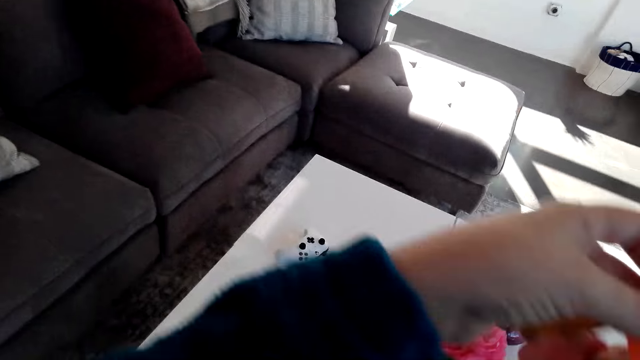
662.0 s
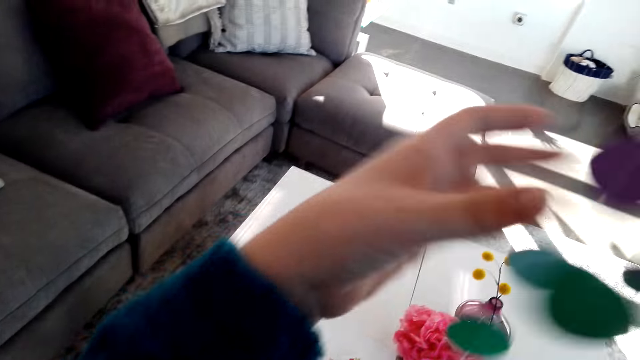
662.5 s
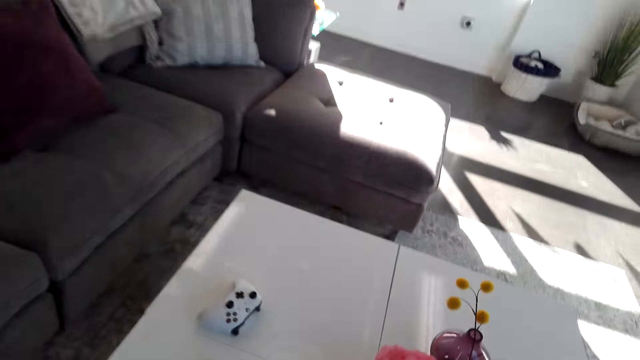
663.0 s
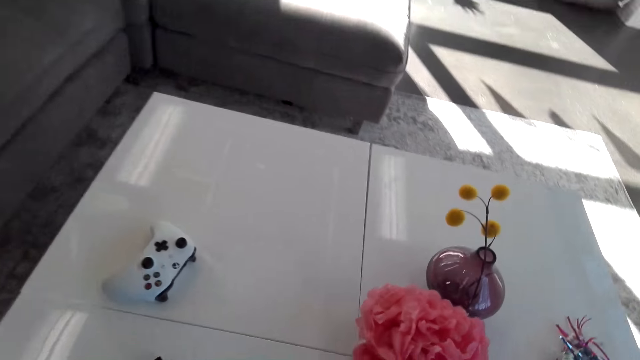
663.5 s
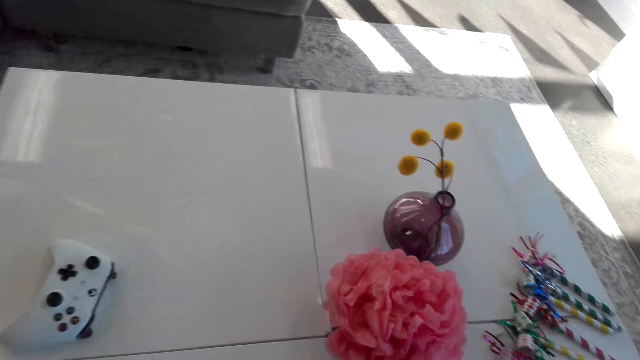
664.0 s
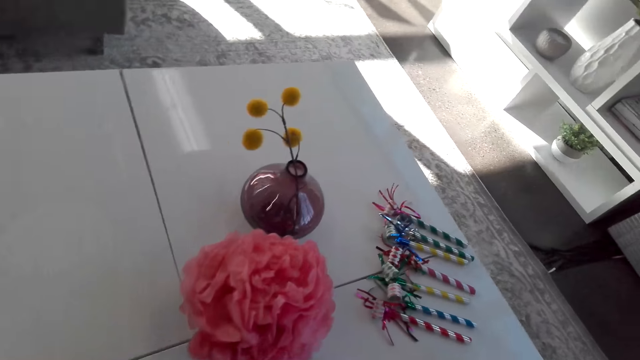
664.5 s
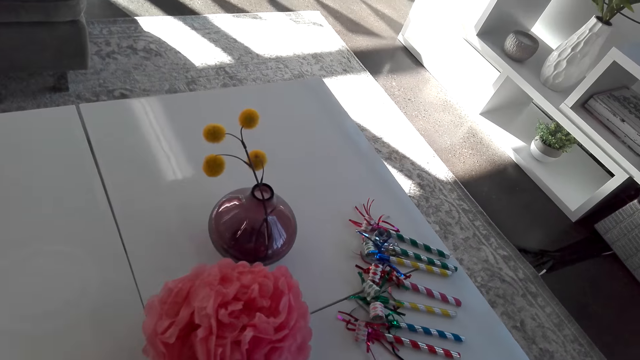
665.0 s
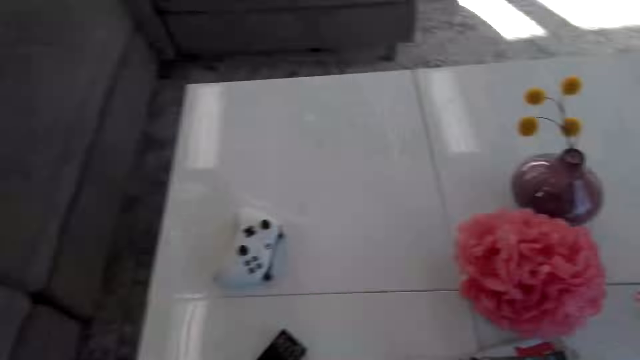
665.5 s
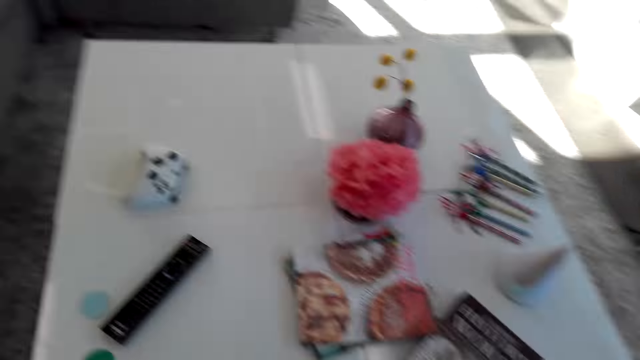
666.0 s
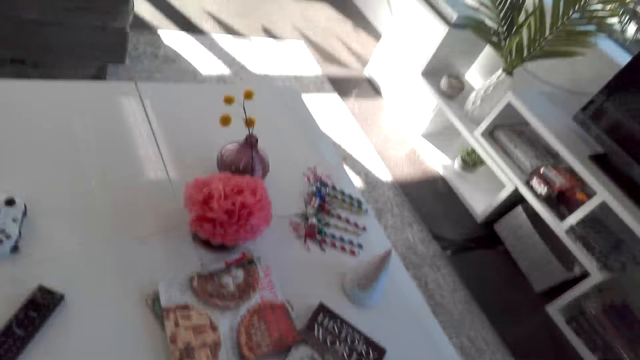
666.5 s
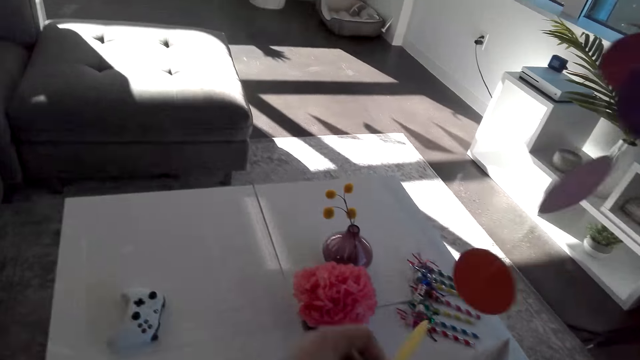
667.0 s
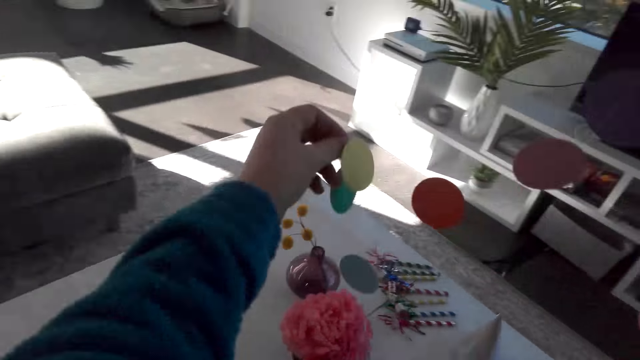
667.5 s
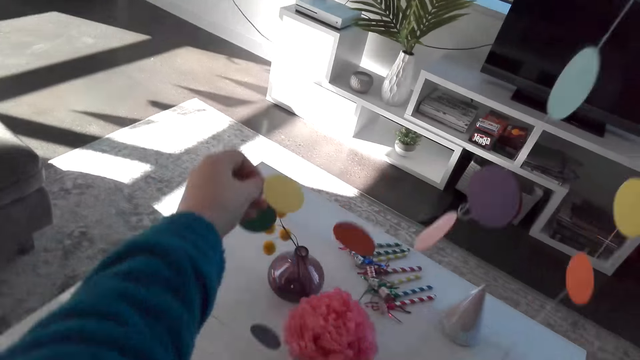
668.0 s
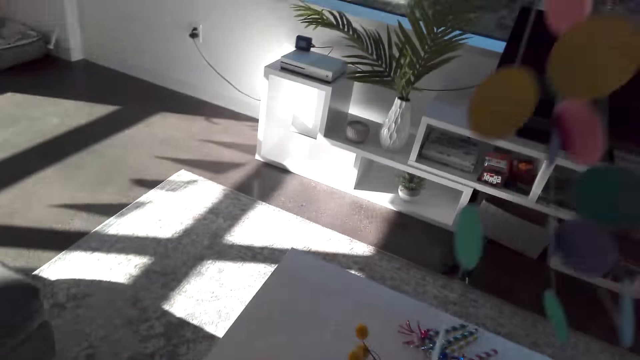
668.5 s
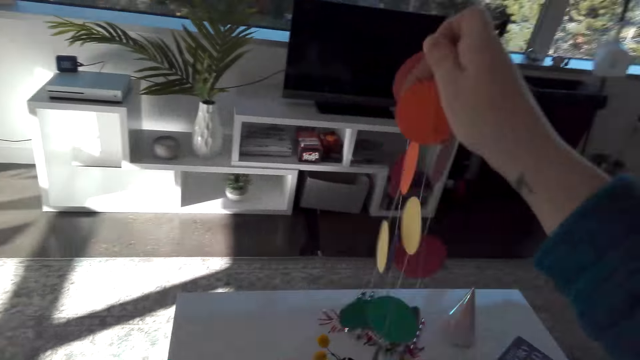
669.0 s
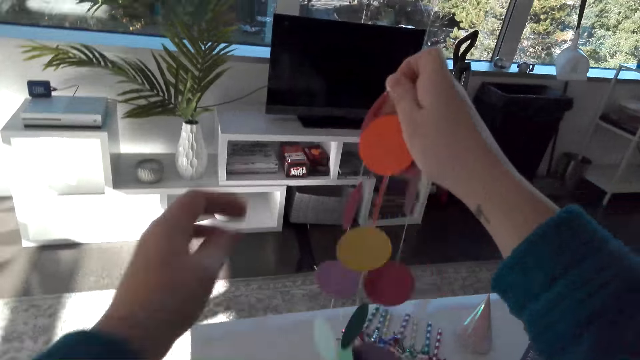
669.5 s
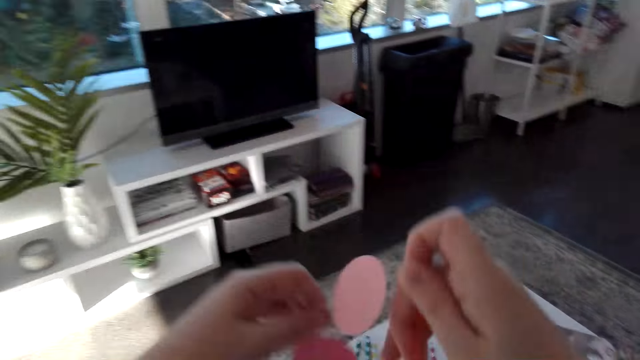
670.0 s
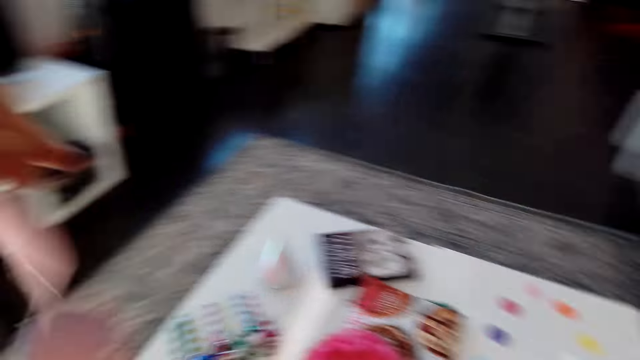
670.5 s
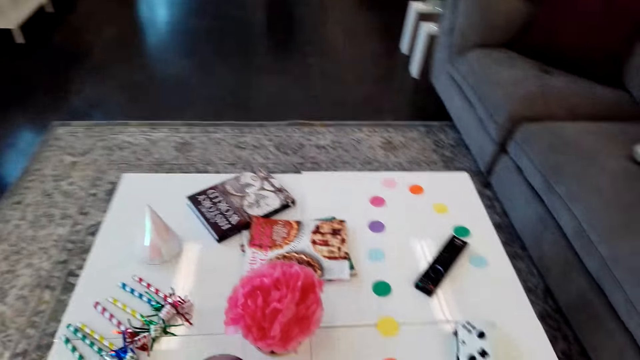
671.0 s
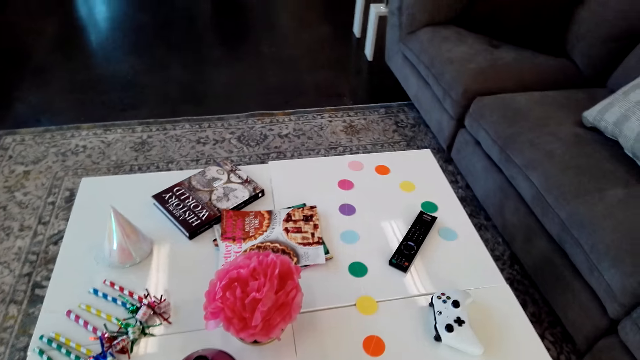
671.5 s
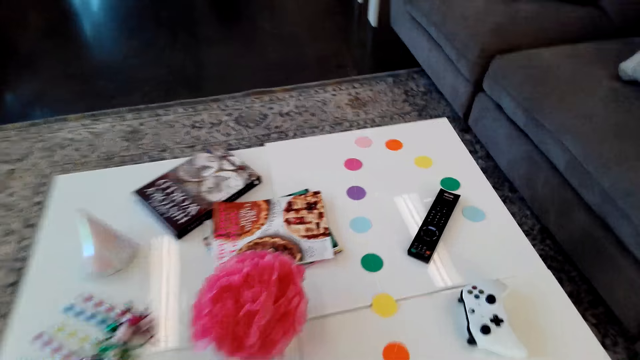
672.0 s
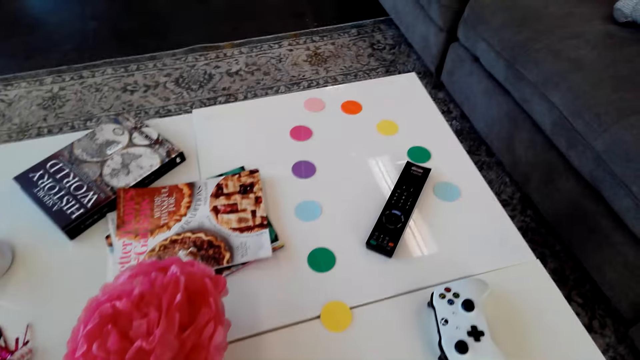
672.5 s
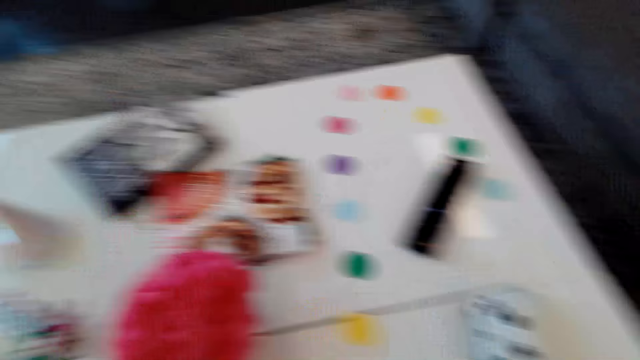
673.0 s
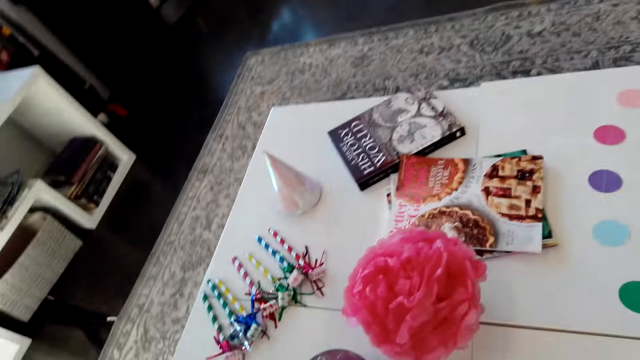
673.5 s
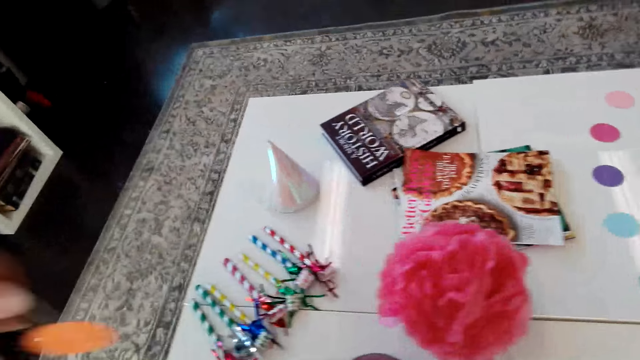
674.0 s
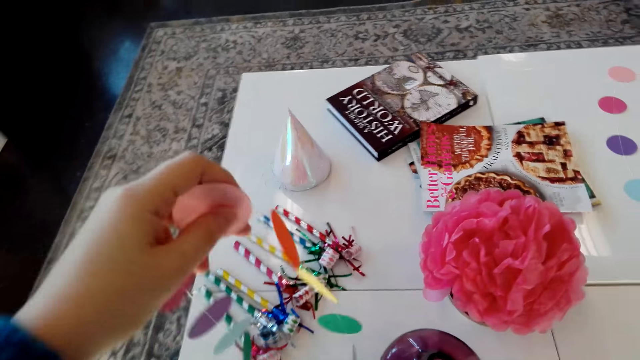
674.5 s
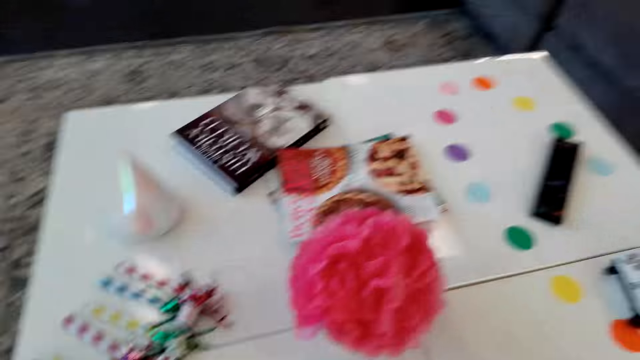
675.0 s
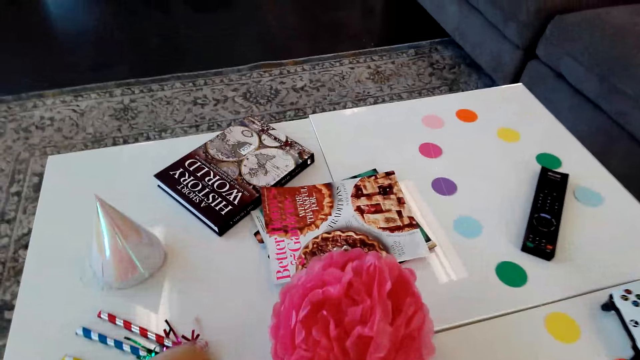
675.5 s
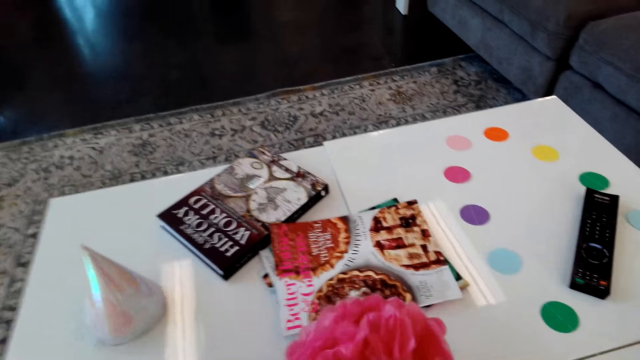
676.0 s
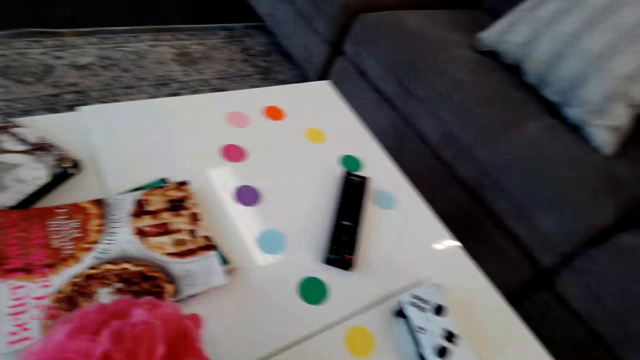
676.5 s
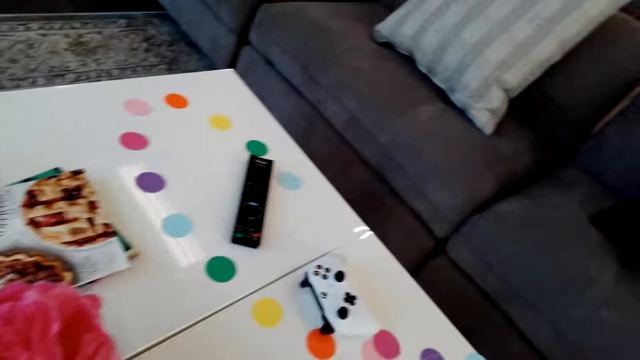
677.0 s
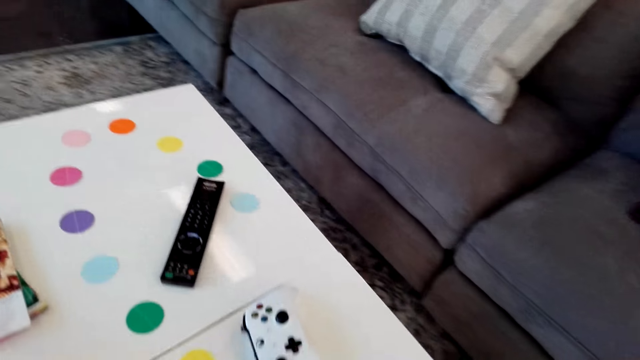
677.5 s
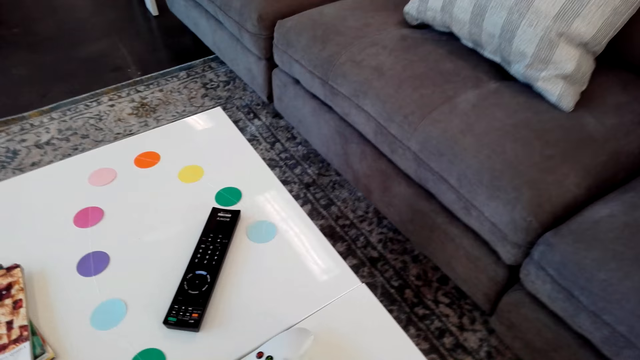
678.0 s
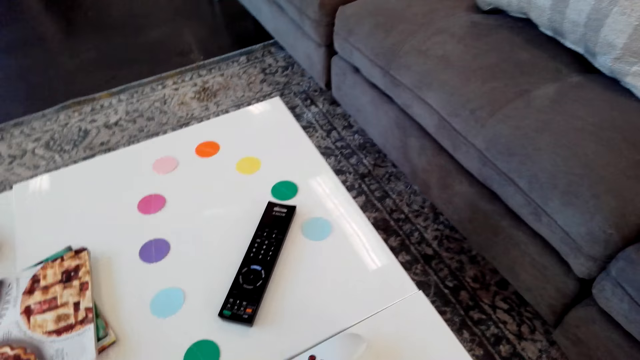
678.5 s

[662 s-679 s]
The camera wearer holds the decoration. They look at the decorations. They look at the table. They hold the decoration. A man talks to the camera wearer. The camera wearer looks around. They look at the table. They look around.

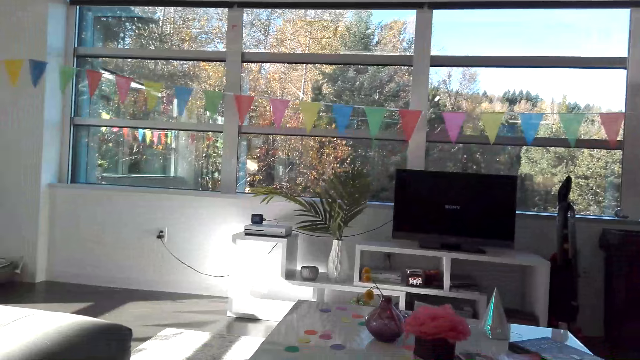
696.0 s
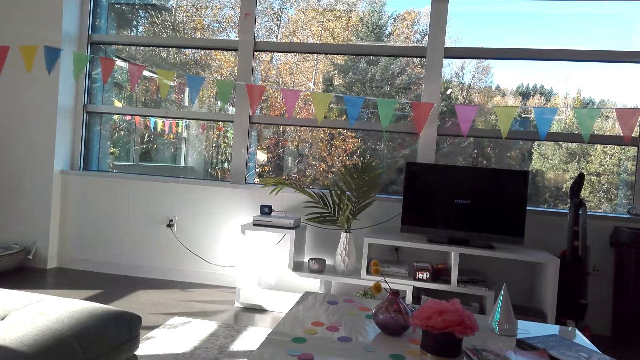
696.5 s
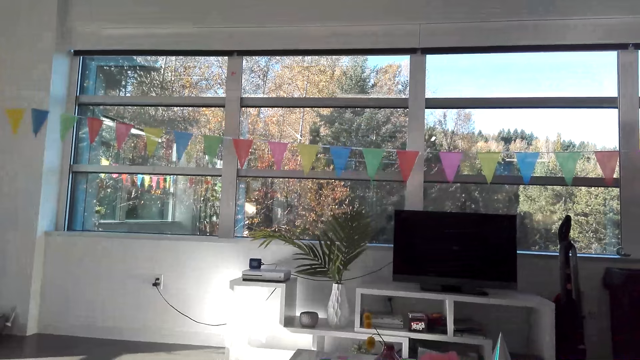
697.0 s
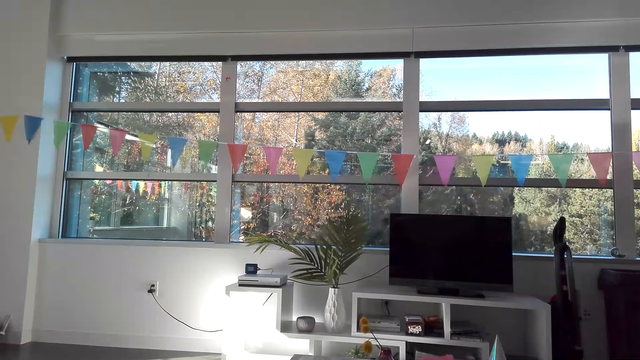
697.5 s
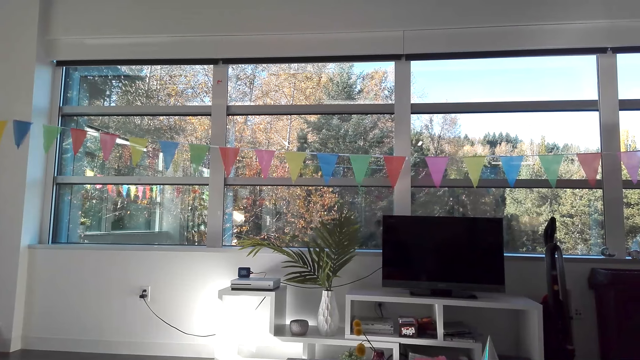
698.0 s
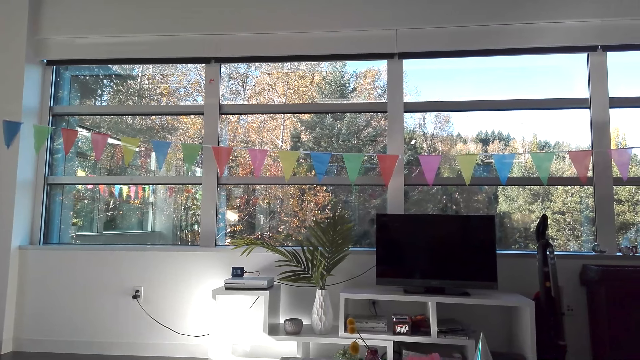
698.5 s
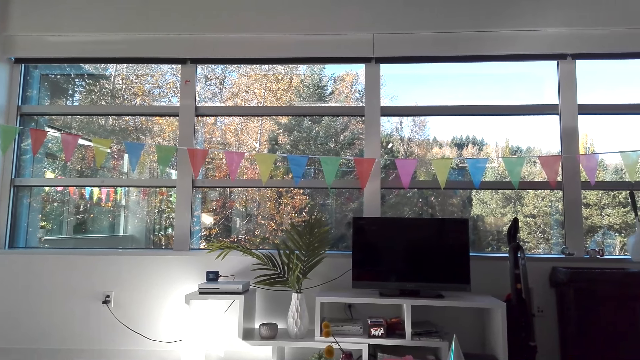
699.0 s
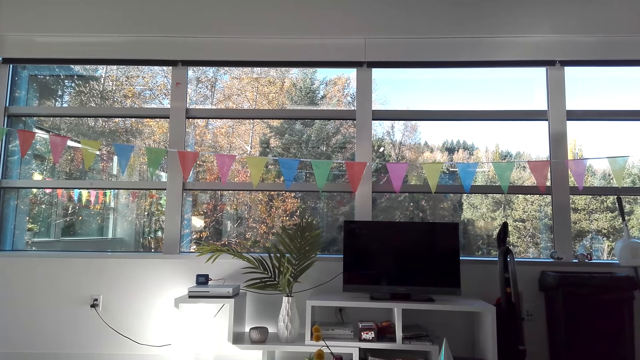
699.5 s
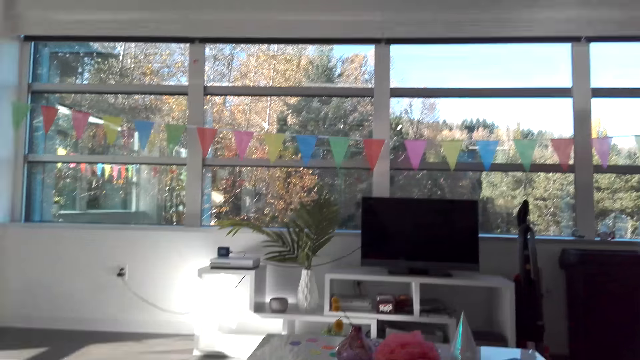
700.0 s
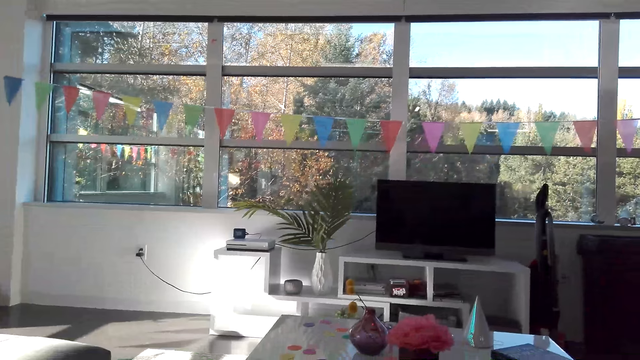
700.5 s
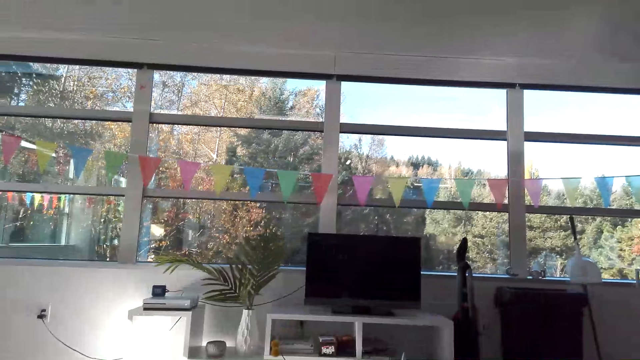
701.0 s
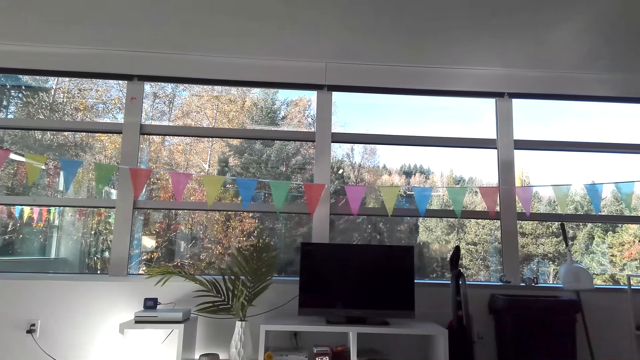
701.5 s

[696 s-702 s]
The camera wearer switches on the television.
